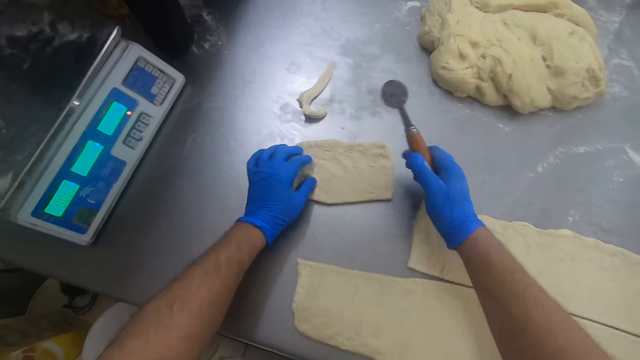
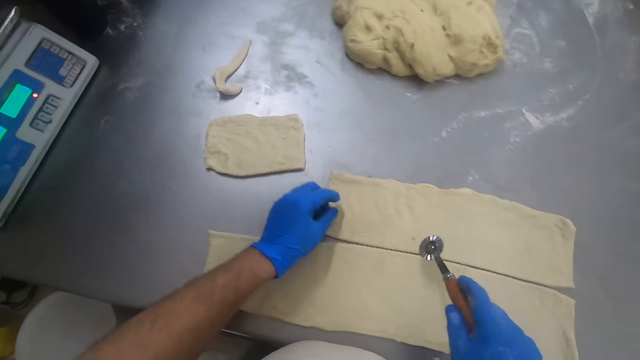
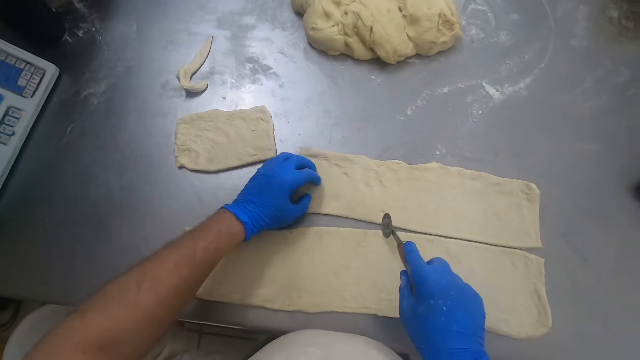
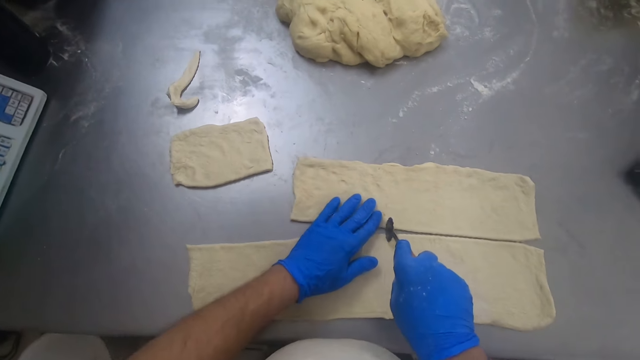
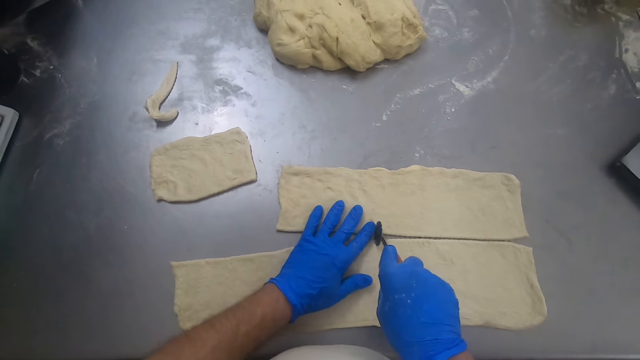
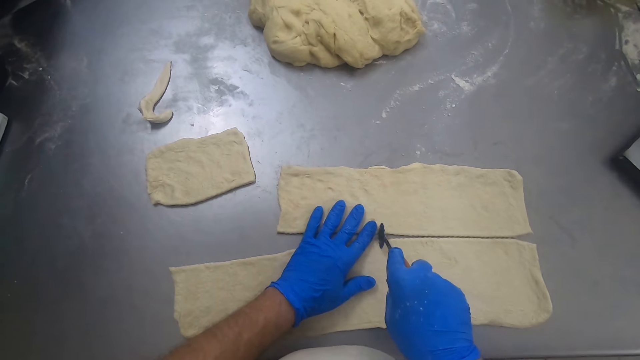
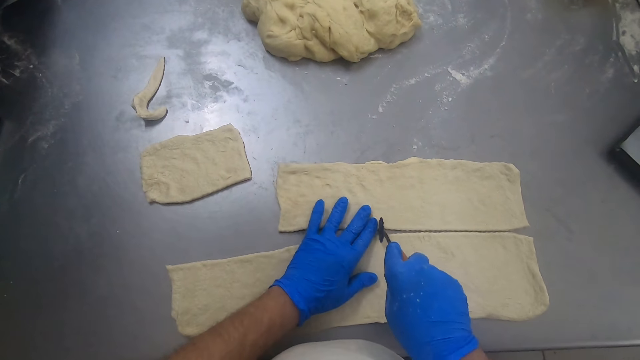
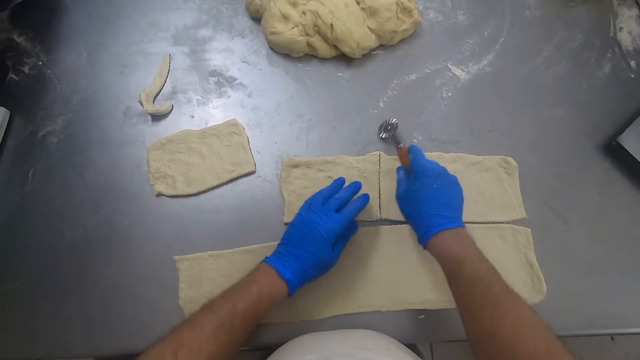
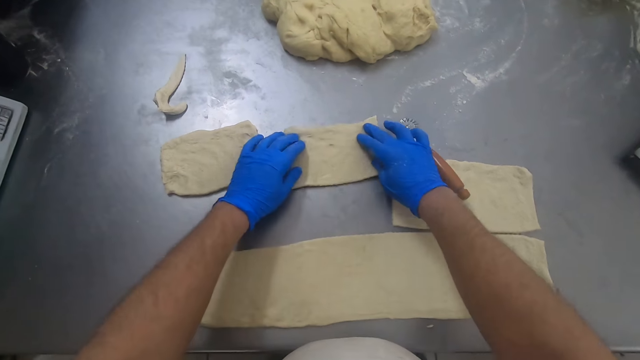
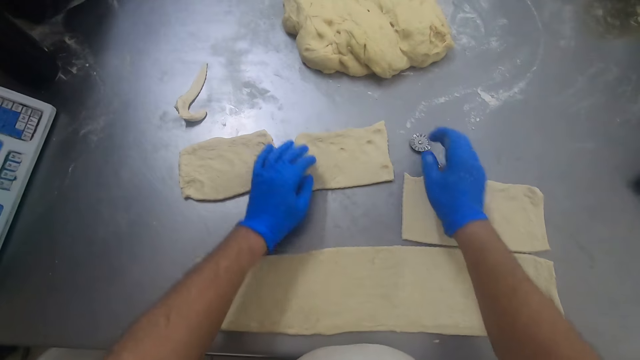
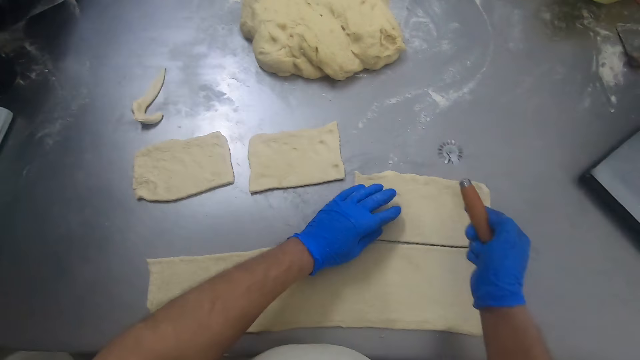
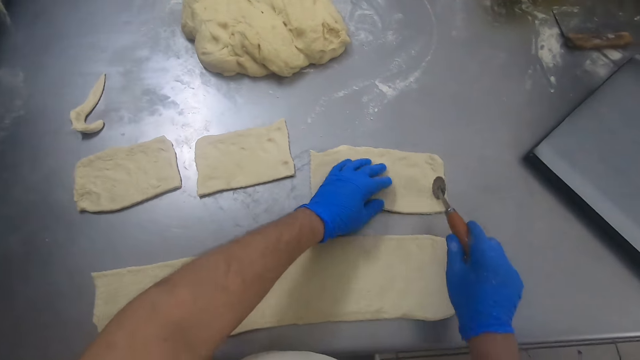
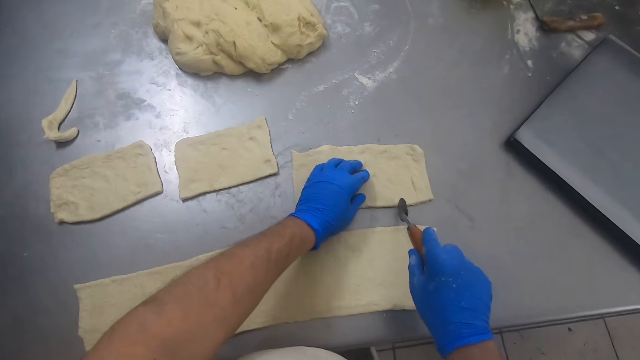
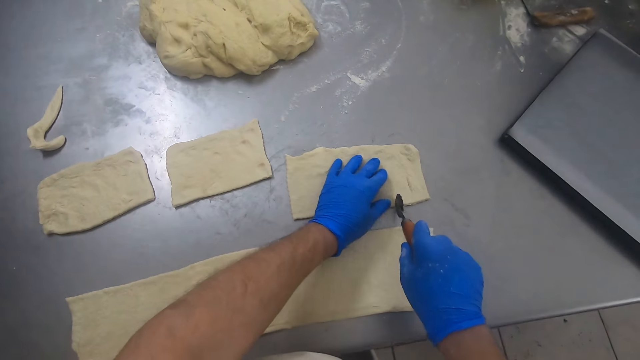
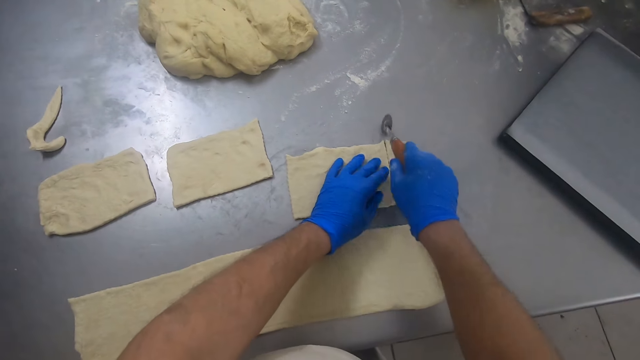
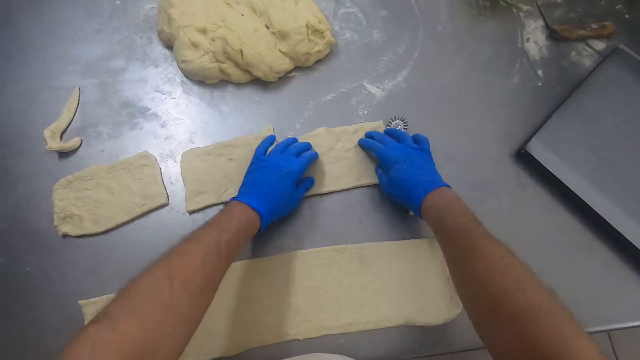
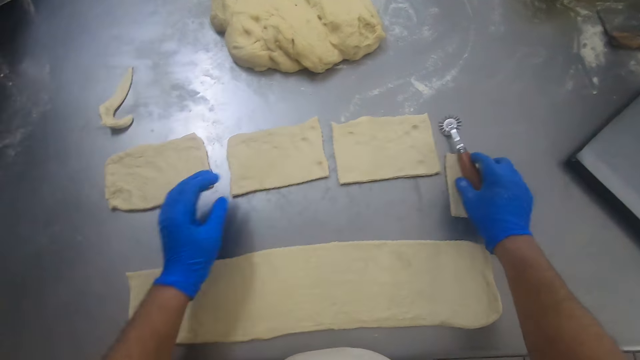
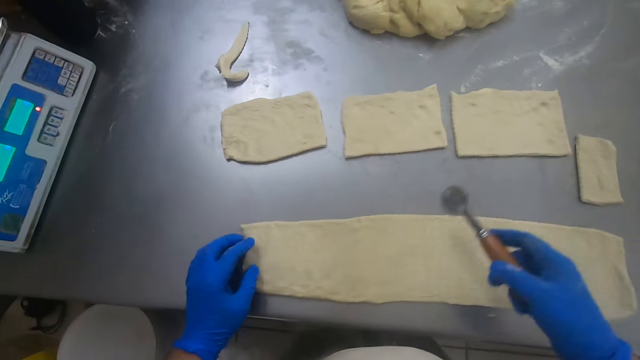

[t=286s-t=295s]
The camera wearer cuts the dough into a rectangular shape with a pastry wheel. They drop the pastry wheel on the baking table. They move the rectangular dough aside on the baking table. They pick up the pastry wheel from the baking table. They spread the dough. They cut the dough into a rectangular shape with the pastry wheel. They drop the pastry wheel on the baking table. They move the rectangular dough aside on the baking table. They pick up the pastry wheel from the baking table.

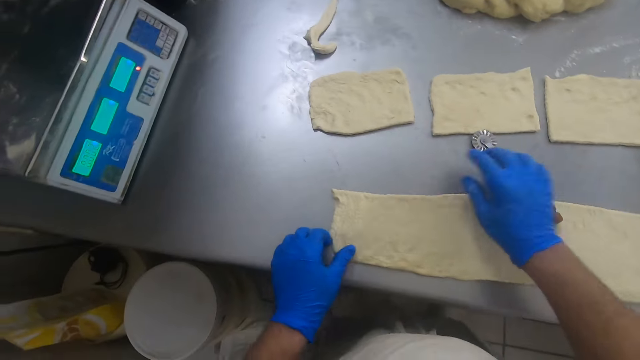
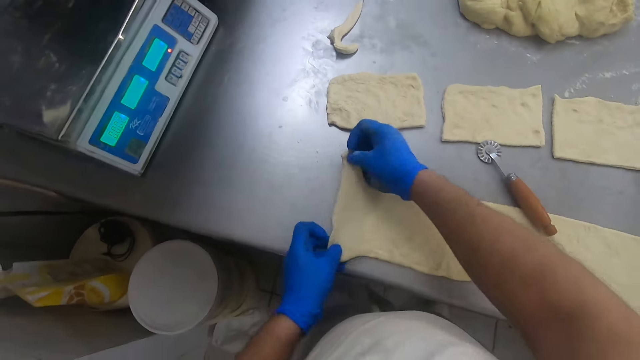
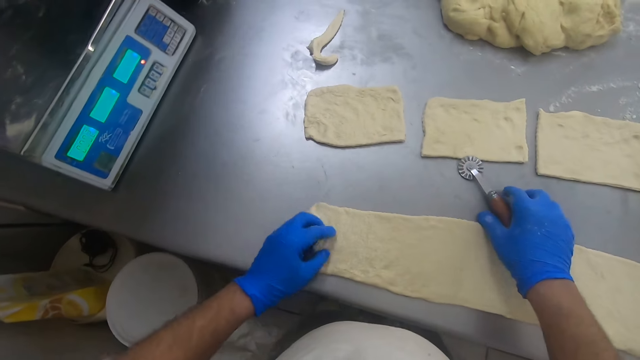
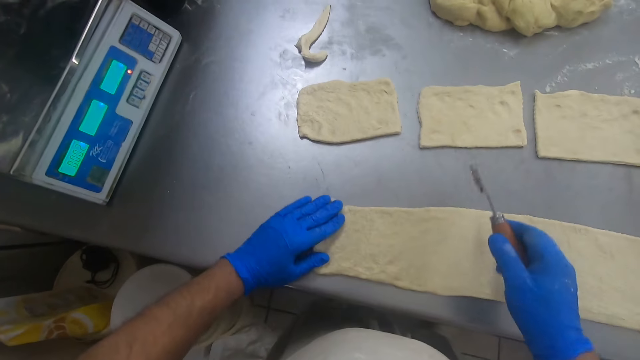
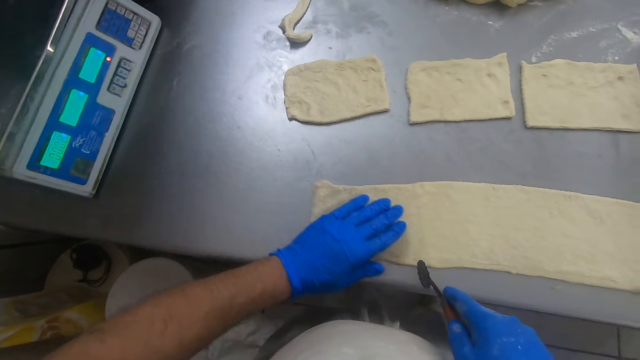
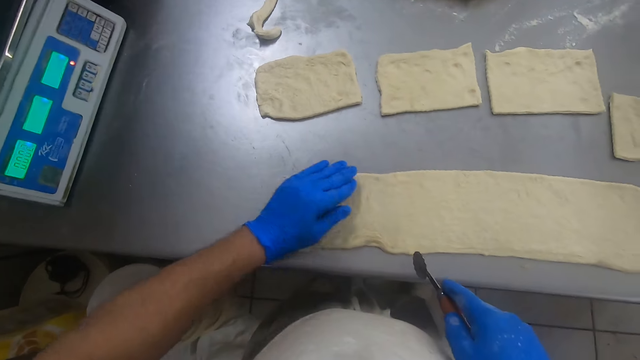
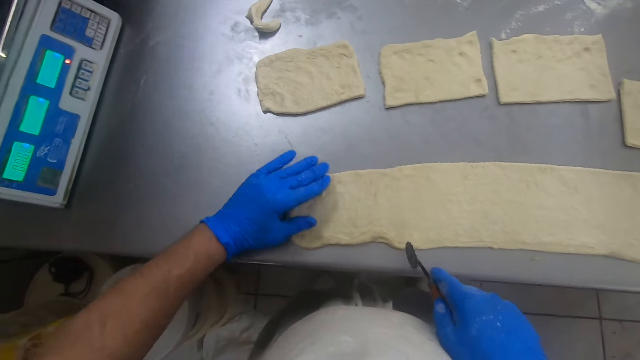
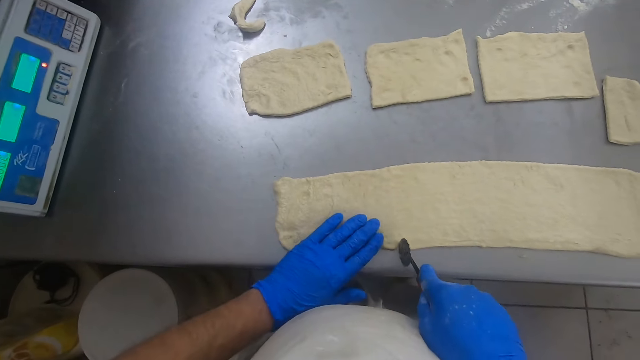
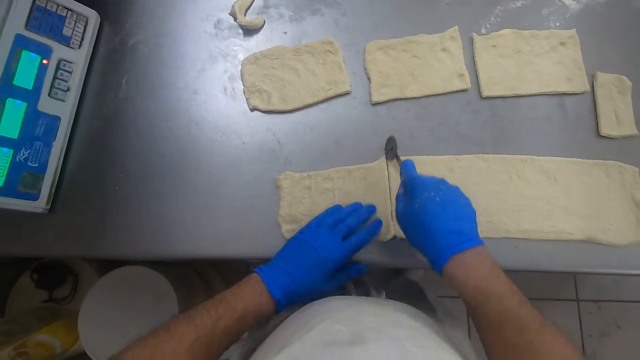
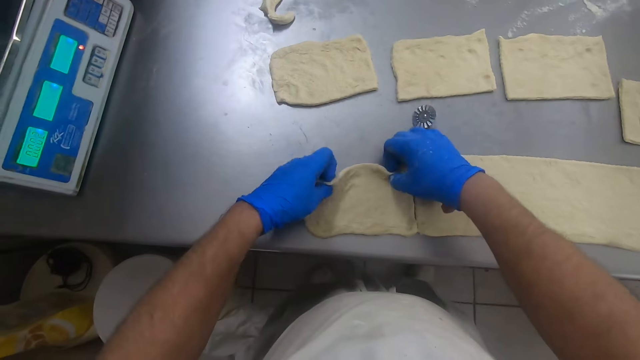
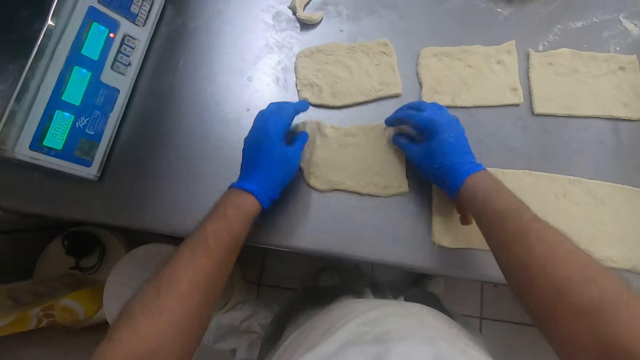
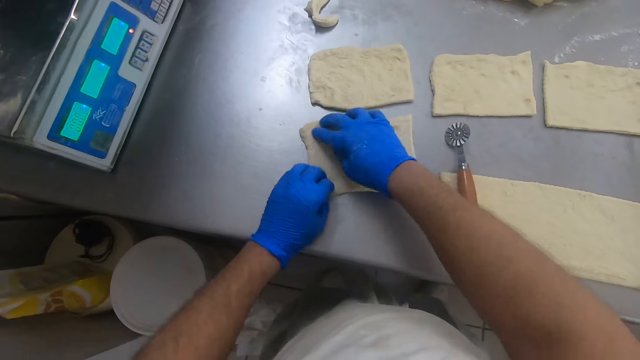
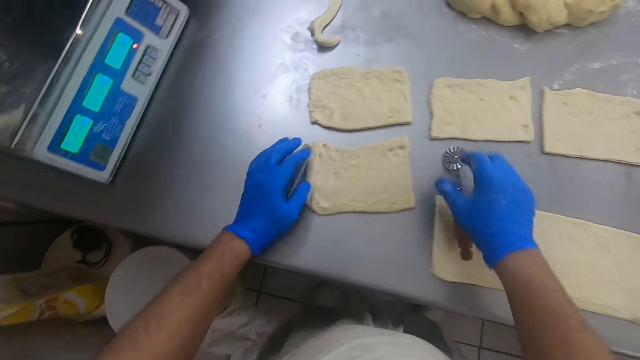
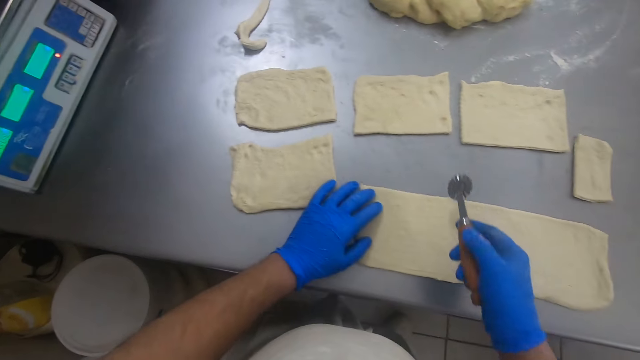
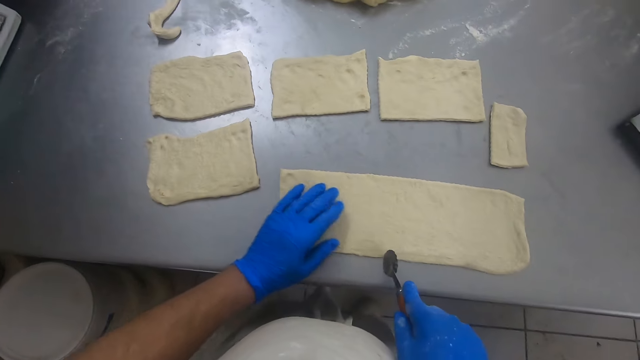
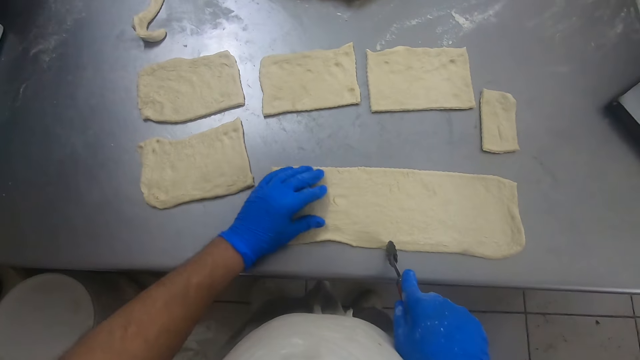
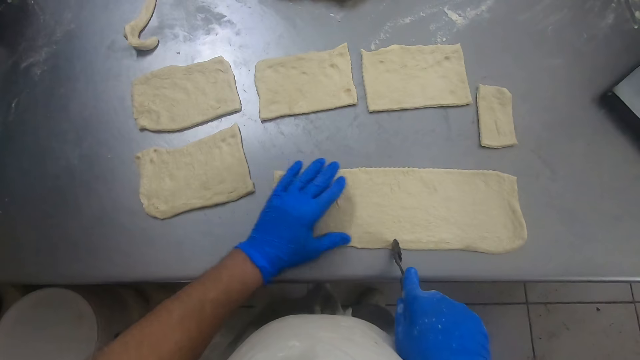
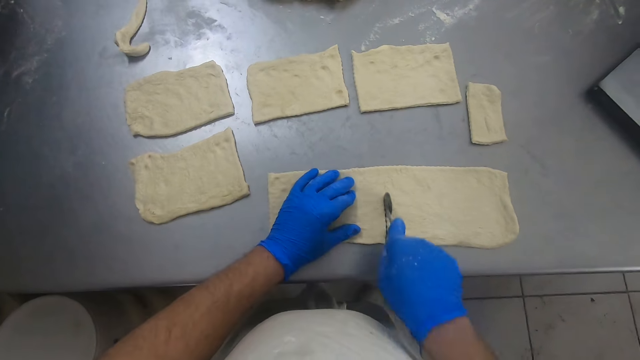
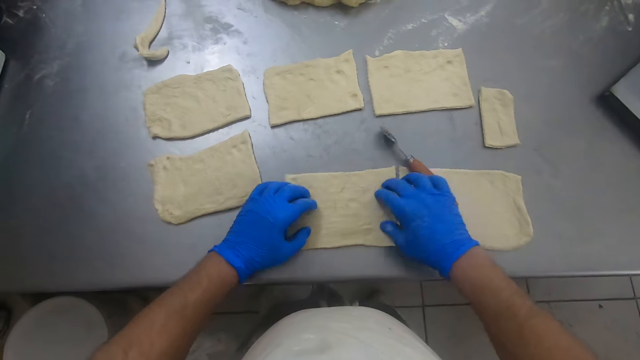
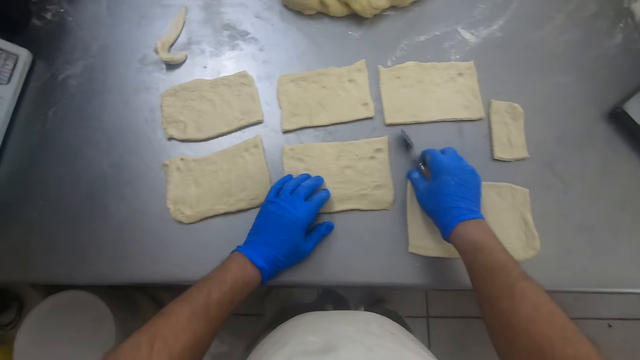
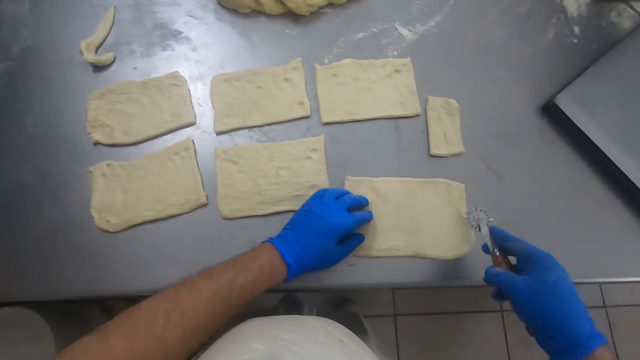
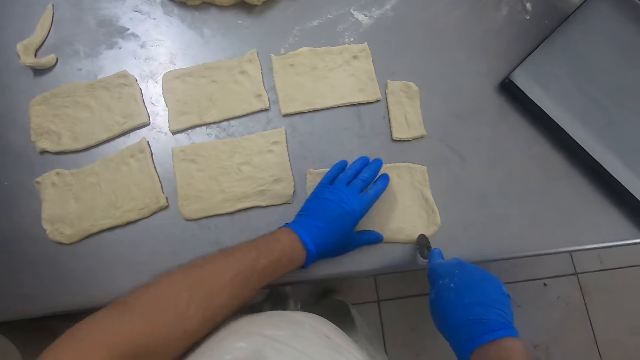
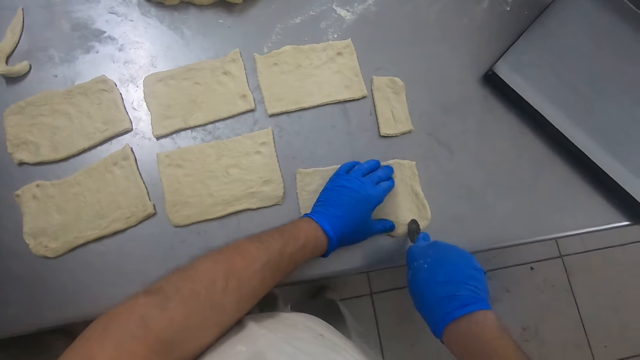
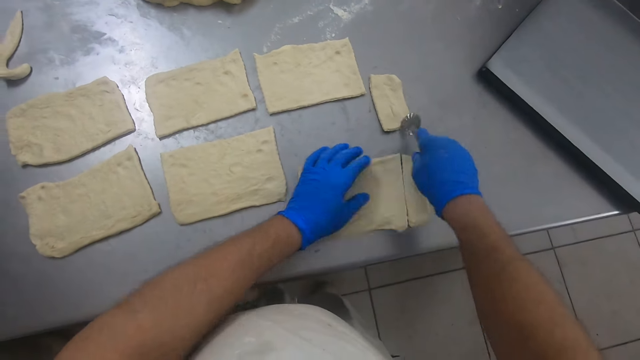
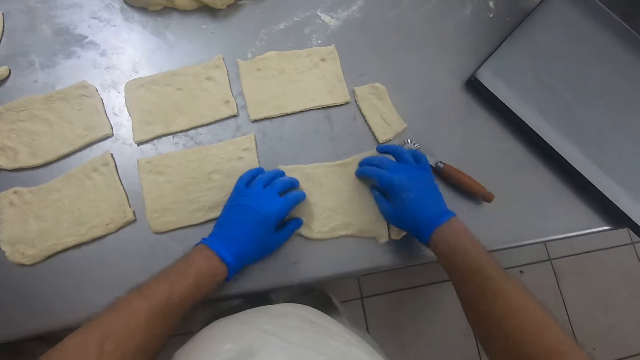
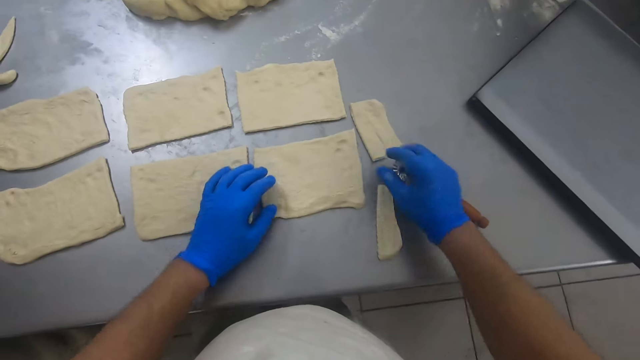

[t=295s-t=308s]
The camera wearer drops the pastry wheel on the baking table. They spread the dough. They adjust the dough on the baking table. They pick up the pastry wheel from the baking table. They spread the dough. They cut the dough into a rectangular shape with the pastry wheel. They drop the pastry wheel on the baking table. They move the rectangular dough aside on the baking table. They adjust the dough on the baking table. They spread the dough. They pick up the pastry wheel from the baking table. They spread the dough. They cut the dough into a rectangular shape with the pastry wheel. They drop the pastry wheel on the baking table. They move the rectangular dough aside on the baking table. They pick up the pastry wheel from the baking table. They cut the dough into a rectangular shape with the pastry wheel. They drop the pastry wheel on the baking table. They move the rectangular dough aside on the baking table.
